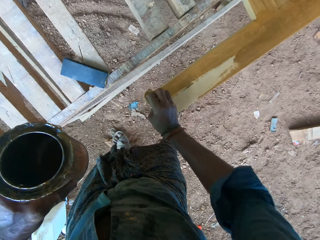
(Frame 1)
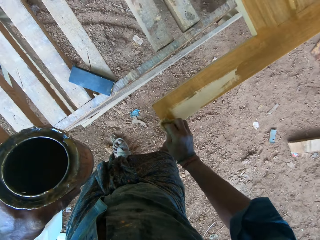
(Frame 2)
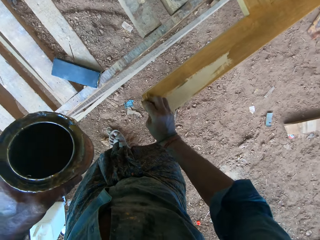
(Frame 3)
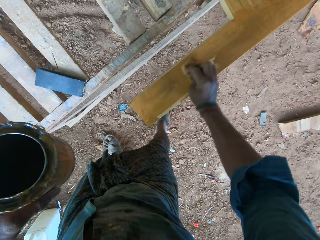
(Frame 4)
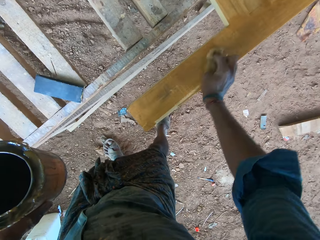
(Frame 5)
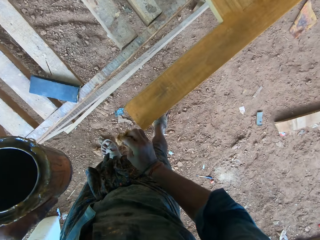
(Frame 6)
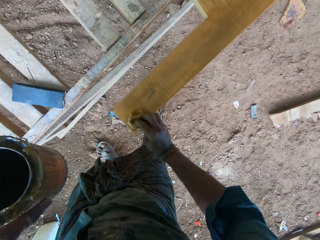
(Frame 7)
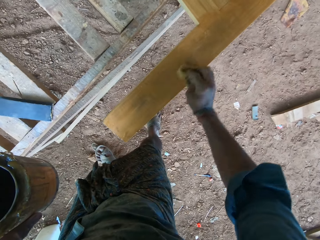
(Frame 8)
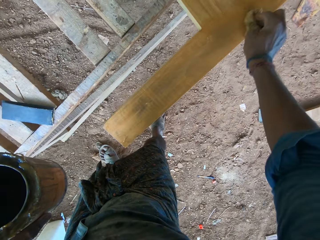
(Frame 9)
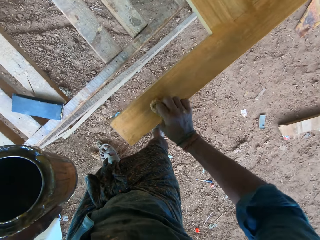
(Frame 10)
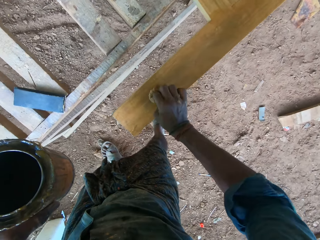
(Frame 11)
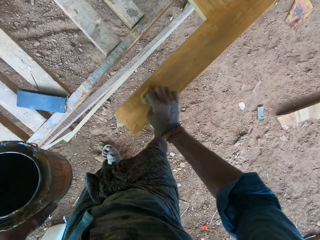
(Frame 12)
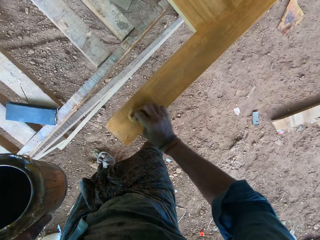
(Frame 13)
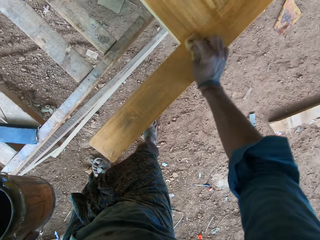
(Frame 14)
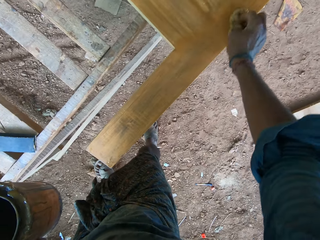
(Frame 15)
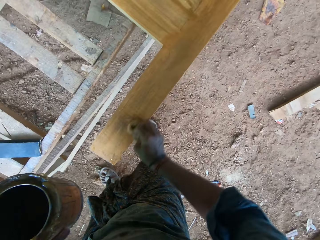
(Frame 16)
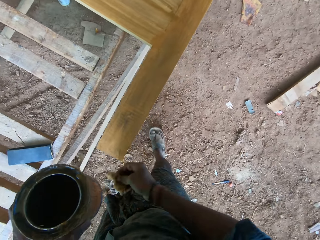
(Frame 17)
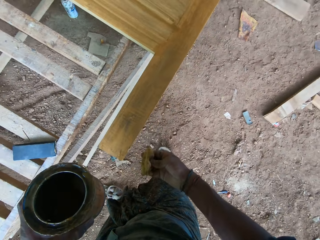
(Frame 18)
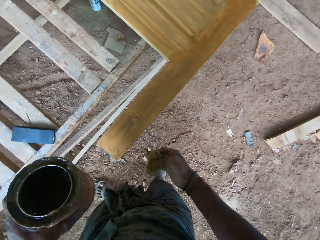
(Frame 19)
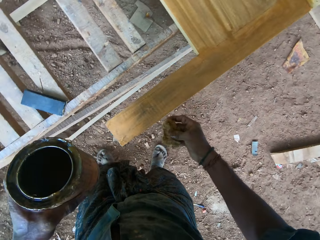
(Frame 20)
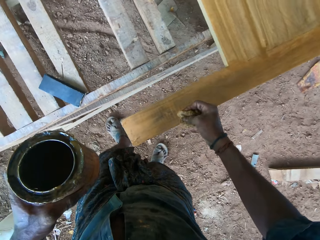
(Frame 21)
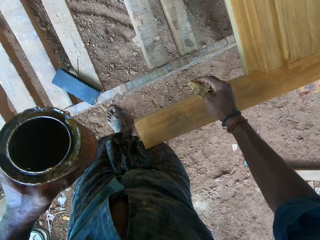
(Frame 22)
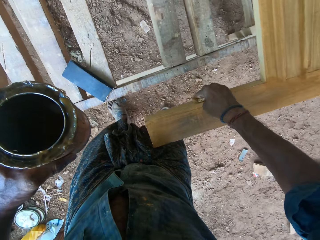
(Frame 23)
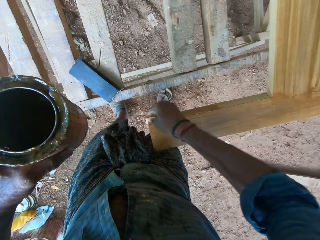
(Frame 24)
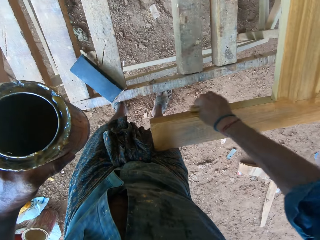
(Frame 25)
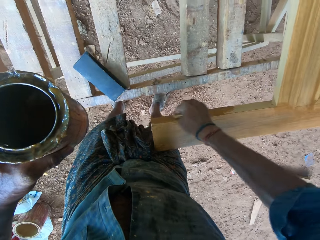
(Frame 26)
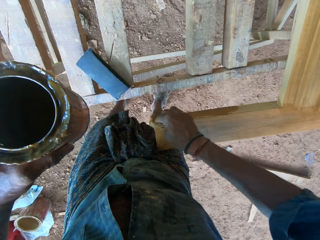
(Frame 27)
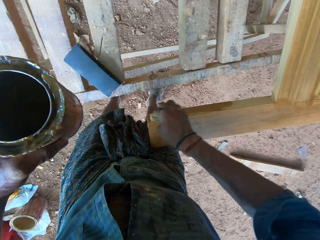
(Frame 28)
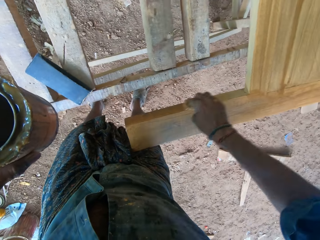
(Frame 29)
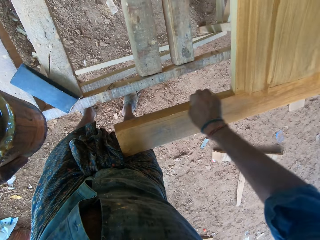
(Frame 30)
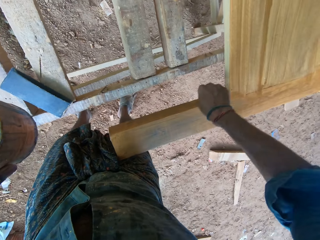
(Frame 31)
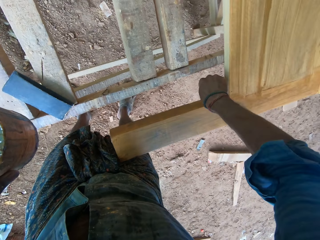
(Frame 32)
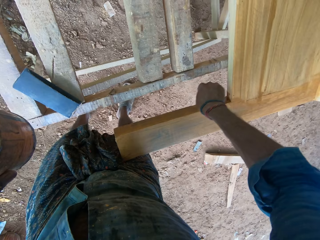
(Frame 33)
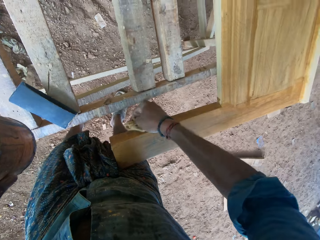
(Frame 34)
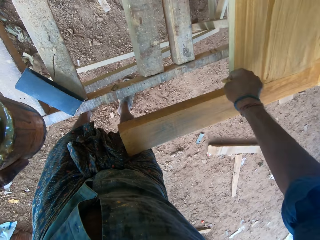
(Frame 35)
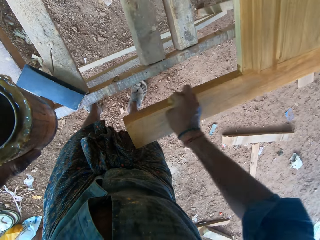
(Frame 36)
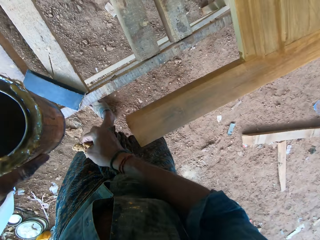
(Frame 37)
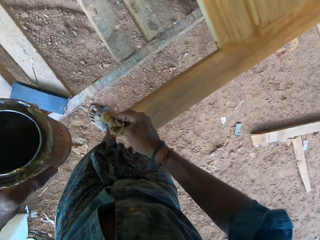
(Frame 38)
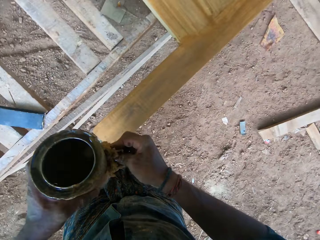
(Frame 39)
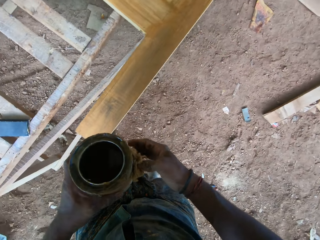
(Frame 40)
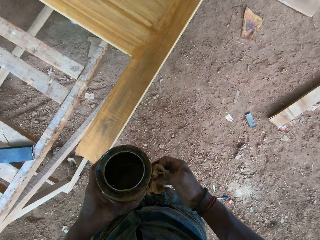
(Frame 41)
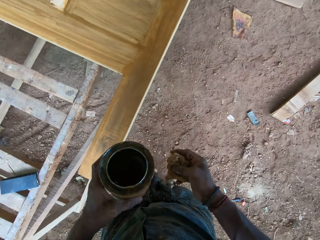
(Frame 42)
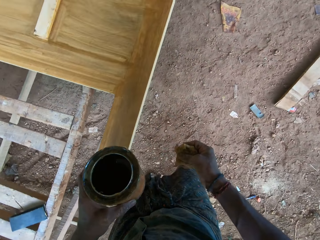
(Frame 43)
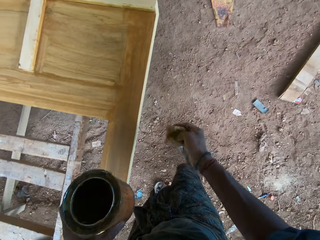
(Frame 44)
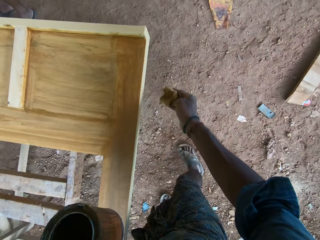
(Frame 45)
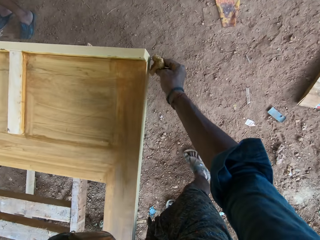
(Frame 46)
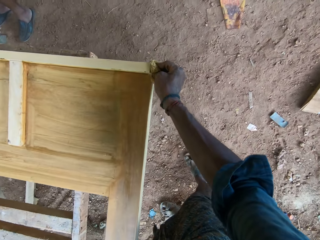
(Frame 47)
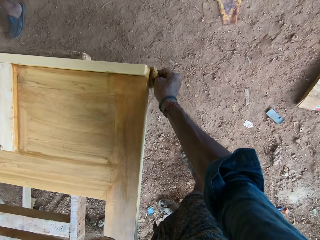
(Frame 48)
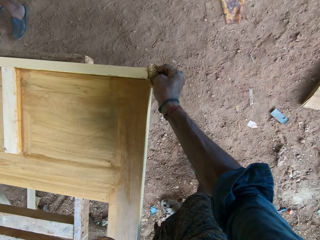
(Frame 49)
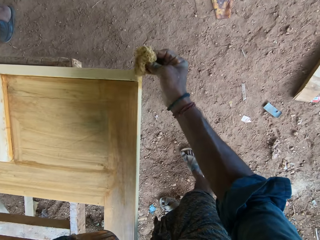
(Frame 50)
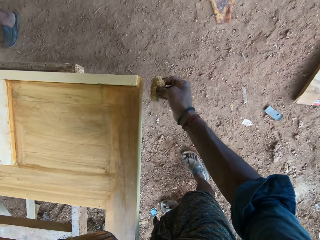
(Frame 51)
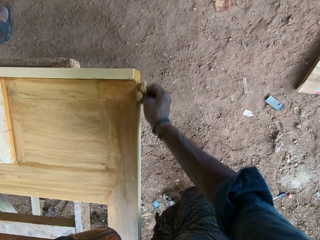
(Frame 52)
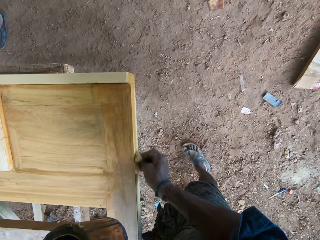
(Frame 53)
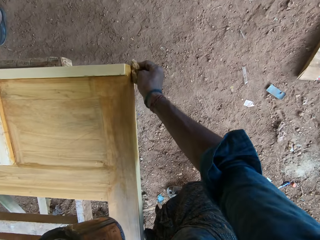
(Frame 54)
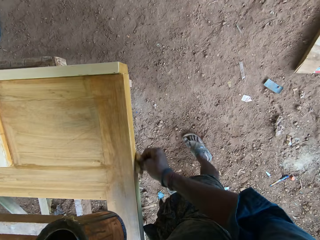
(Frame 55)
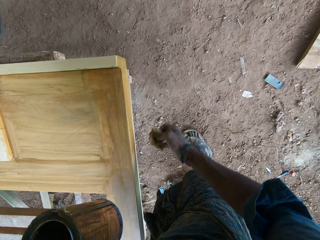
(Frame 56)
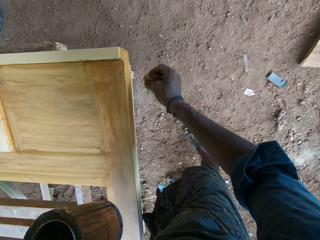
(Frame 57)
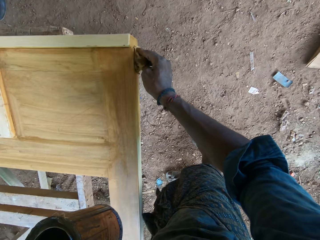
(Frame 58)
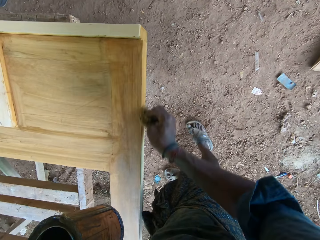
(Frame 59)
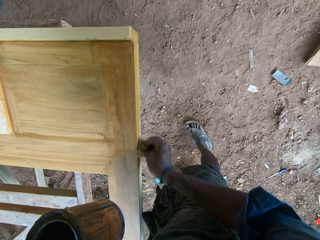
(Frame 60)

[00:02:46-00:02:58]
The camera wearer talks to a person. They paint the head board with something.

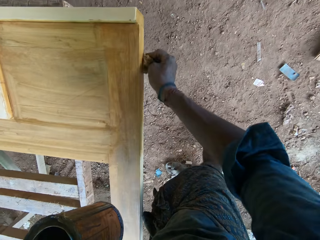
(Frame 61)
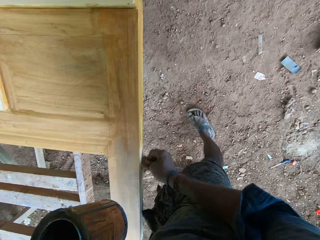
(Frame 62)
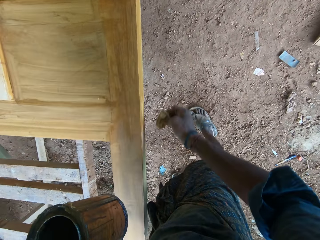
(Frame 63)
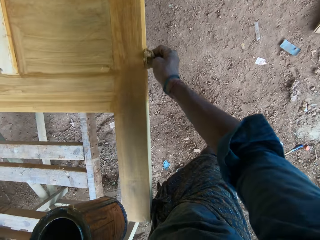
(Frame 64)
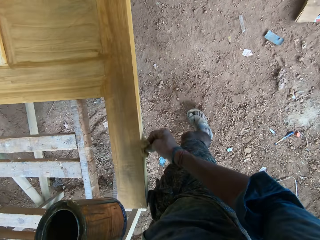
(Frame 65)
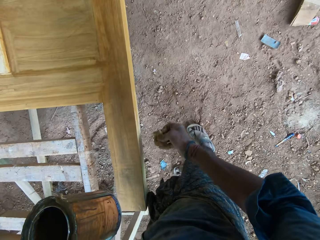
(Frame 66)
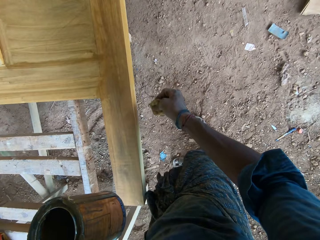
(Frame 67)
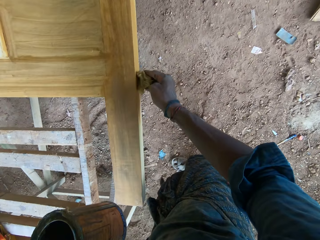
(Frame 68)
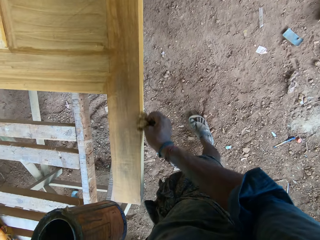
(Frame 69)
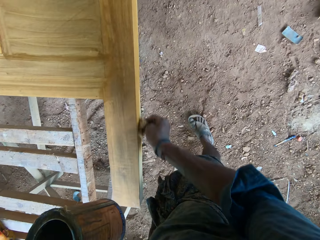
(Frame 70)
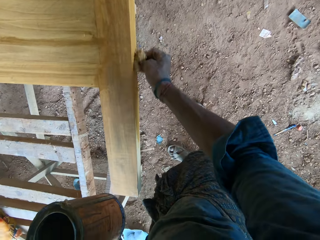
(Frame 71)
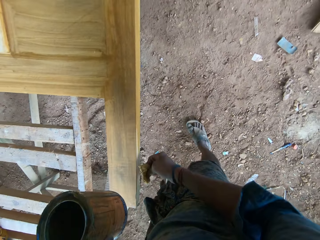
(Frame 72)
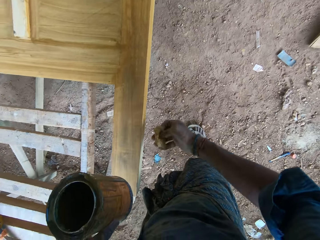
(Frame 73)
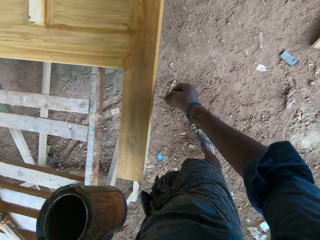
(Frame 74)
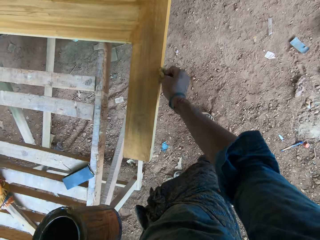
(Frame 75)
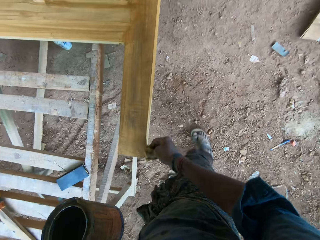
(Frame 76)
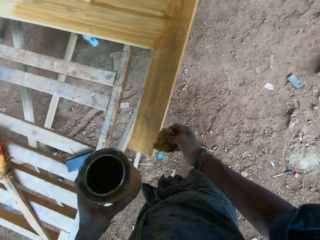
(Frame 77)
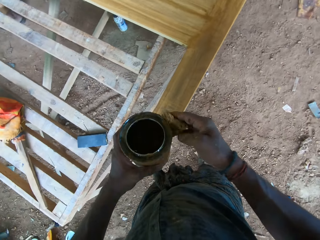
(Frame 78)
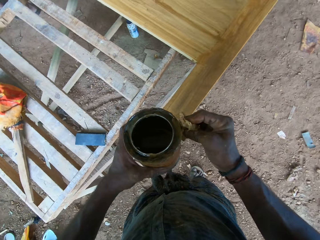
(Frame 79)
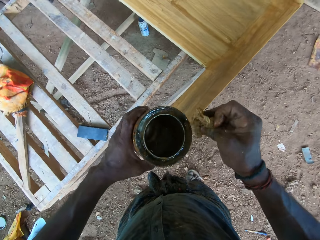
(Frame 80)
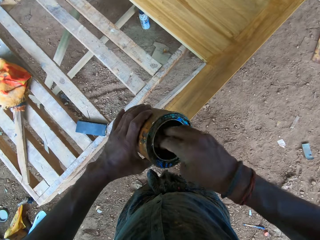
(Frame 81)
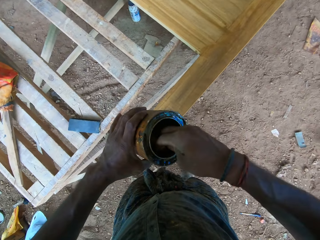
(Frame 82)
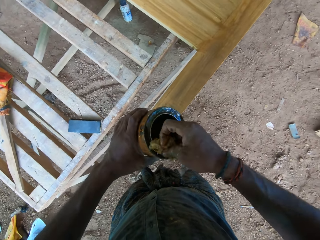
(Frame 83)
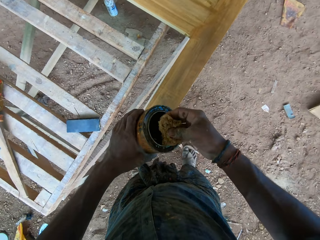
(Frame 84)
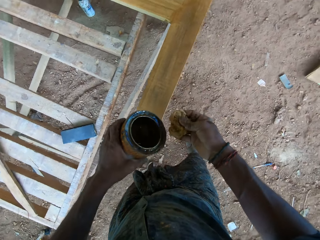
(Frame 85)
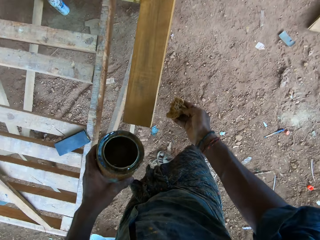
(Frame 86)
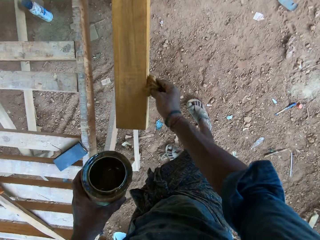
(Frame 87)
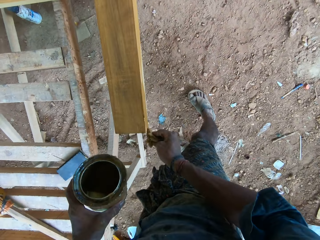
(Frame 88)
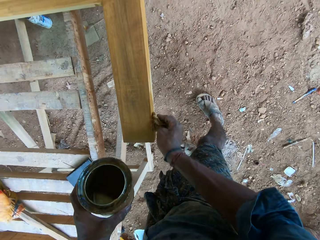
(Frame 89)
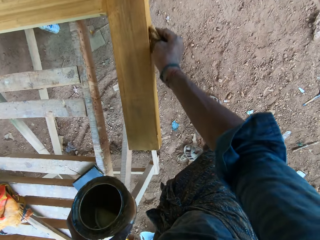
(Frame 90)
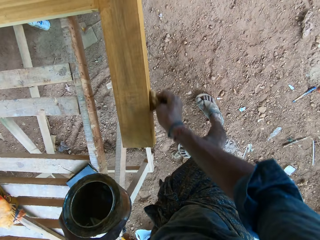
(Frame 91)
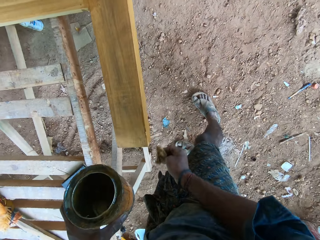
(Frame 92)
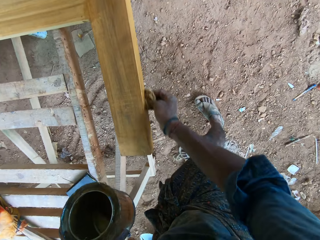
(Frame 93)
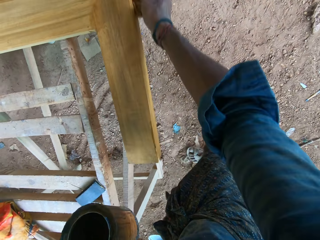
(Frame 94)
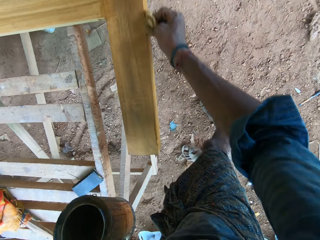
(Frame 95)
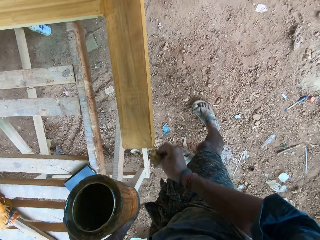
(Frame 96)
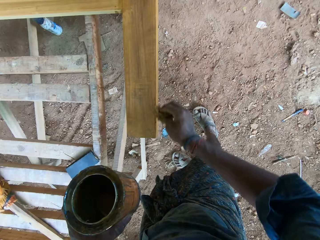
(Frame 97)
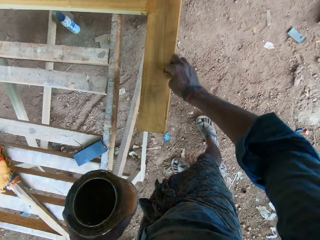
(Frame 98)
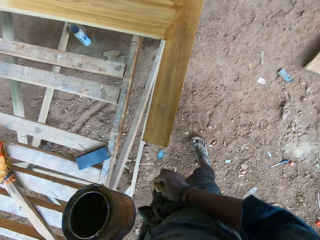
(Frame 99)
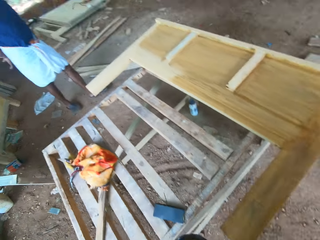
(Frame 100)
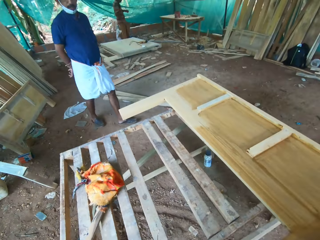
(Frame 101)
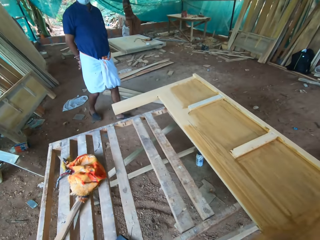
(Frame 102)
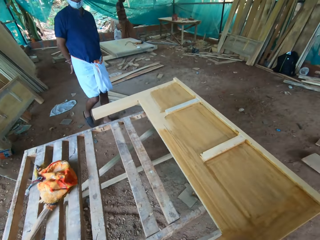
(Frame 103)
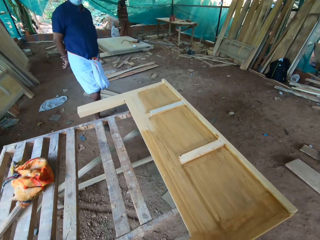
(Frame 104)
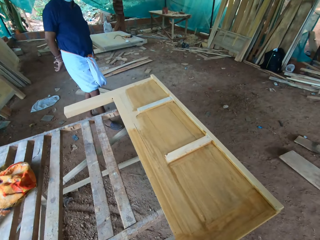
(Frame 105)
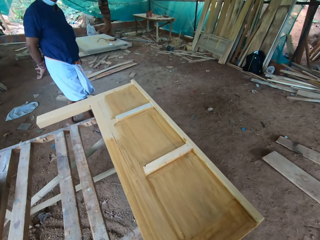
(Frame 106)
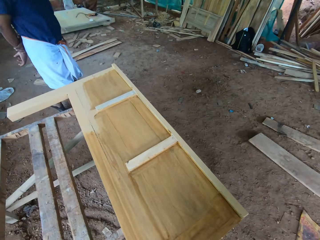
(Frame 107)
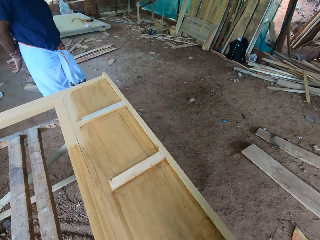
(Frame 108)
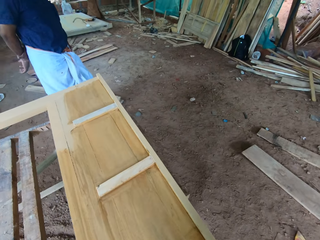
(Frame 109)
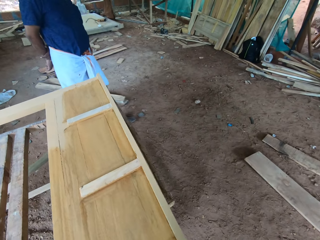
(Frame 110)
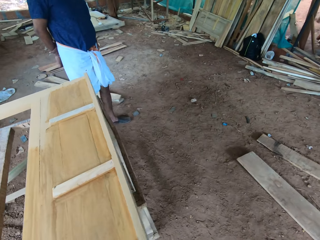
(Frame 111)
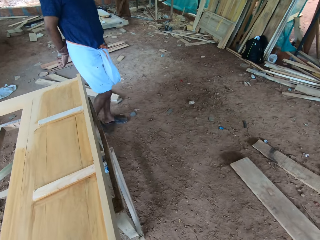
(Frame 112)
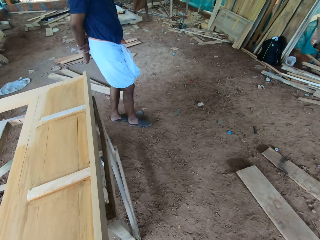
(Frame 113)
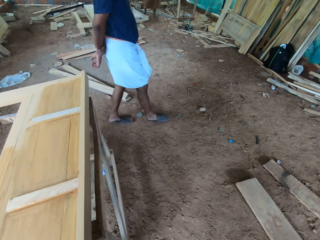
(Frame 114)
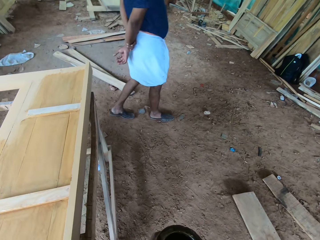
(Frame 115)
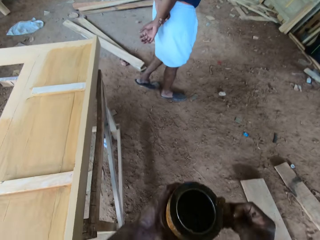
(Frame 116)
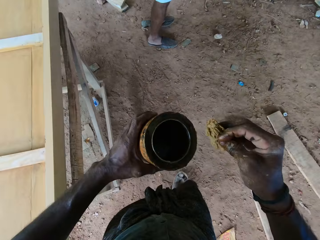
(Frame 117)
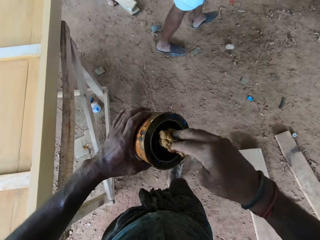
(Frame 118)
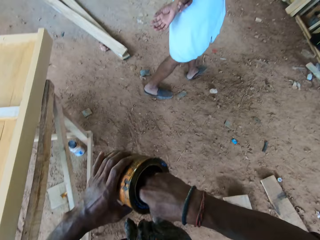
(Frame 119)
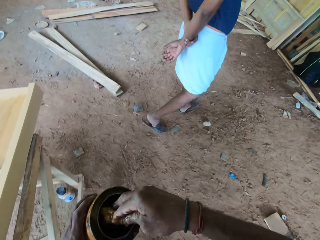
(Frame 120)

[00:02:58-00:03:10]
The camera wearer scoops oil with the cotton wool in the paint container. They apply oil on the wood board. They walk around the wood. They talk to a person.
